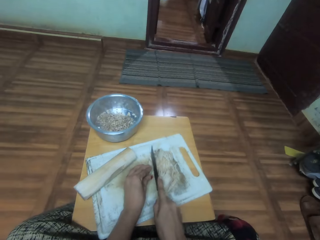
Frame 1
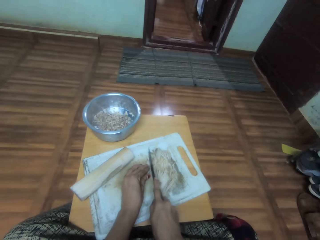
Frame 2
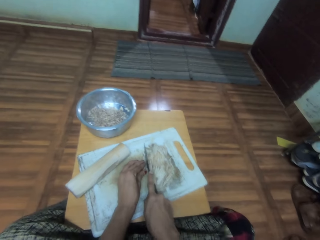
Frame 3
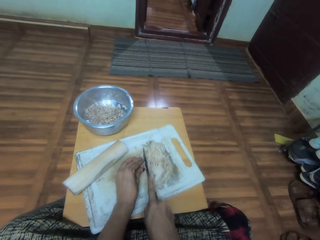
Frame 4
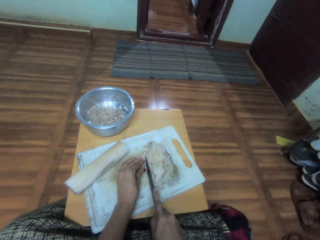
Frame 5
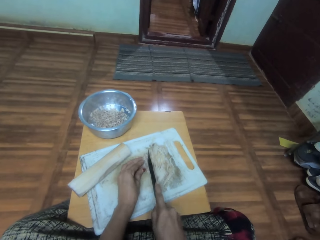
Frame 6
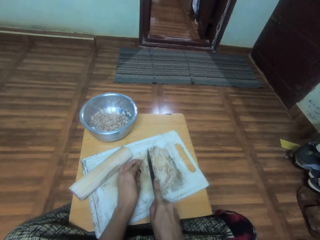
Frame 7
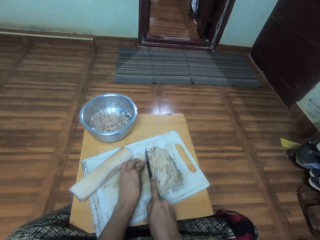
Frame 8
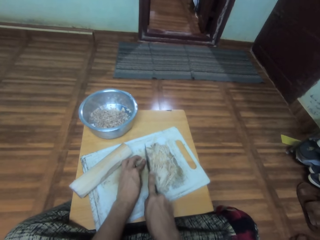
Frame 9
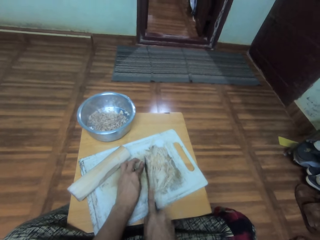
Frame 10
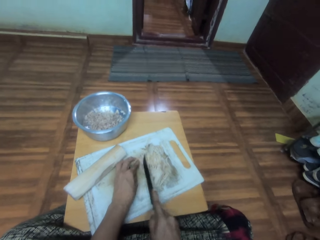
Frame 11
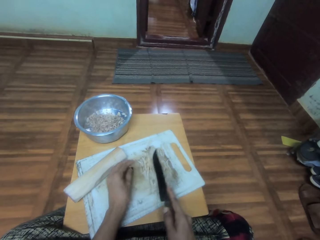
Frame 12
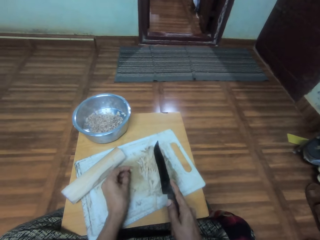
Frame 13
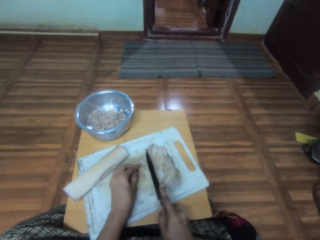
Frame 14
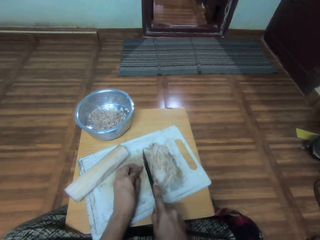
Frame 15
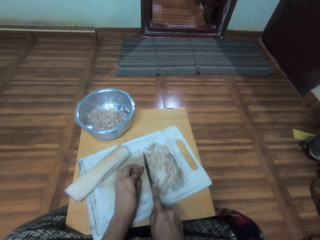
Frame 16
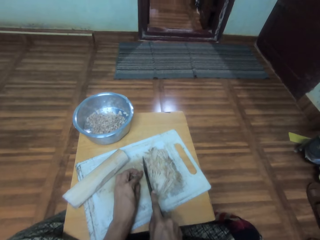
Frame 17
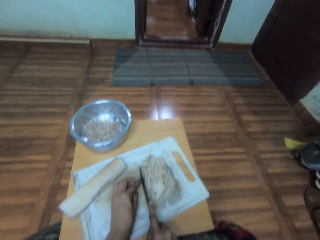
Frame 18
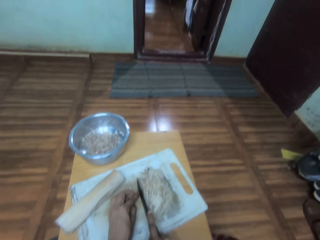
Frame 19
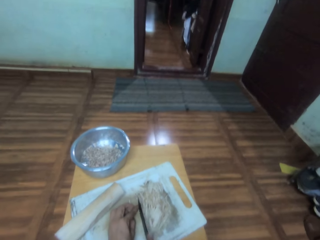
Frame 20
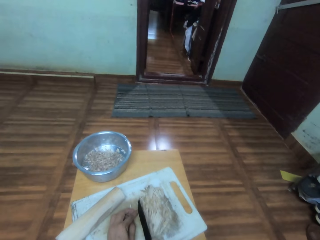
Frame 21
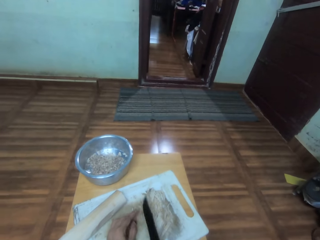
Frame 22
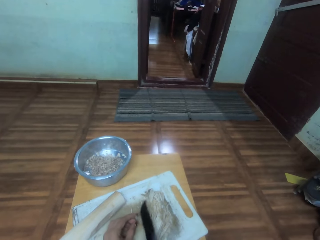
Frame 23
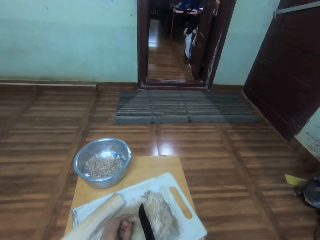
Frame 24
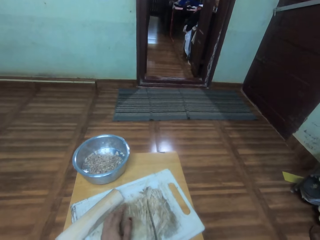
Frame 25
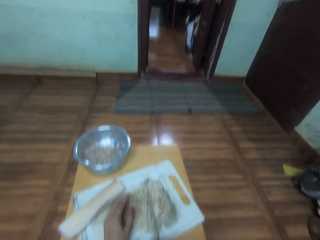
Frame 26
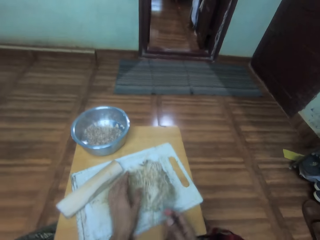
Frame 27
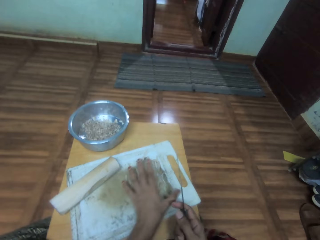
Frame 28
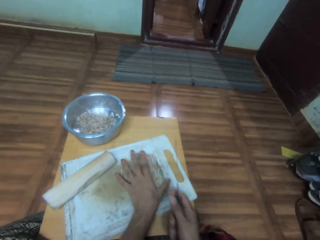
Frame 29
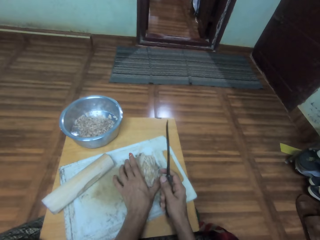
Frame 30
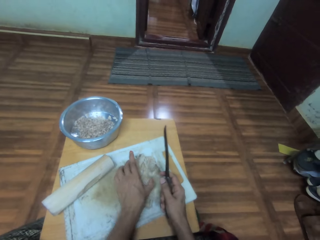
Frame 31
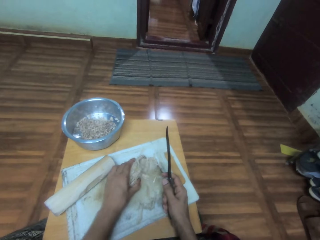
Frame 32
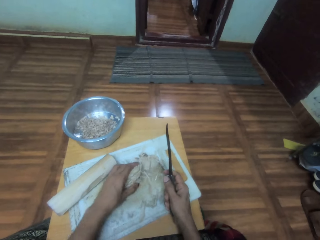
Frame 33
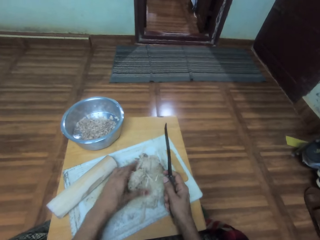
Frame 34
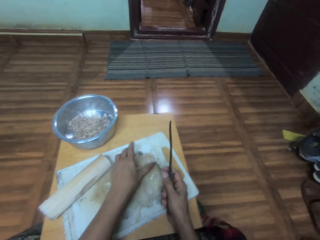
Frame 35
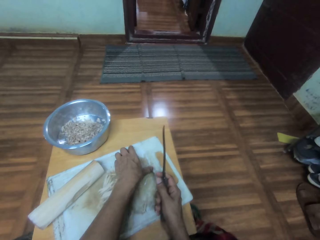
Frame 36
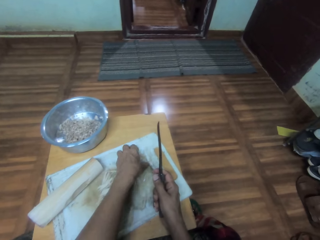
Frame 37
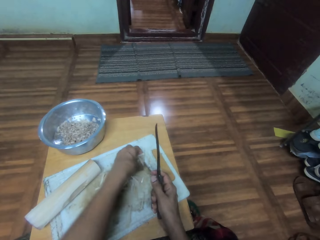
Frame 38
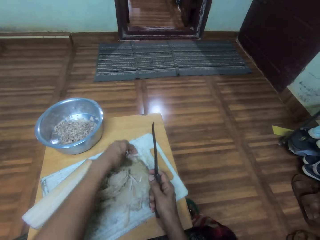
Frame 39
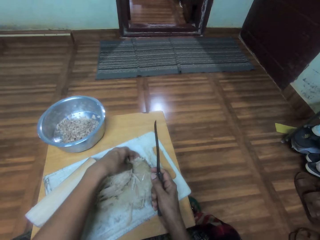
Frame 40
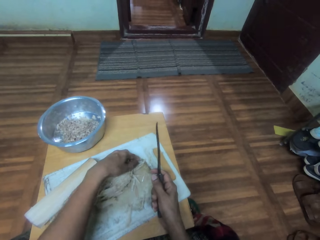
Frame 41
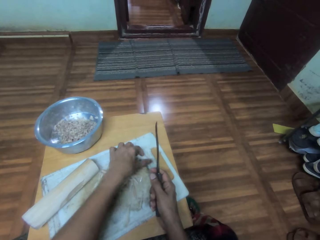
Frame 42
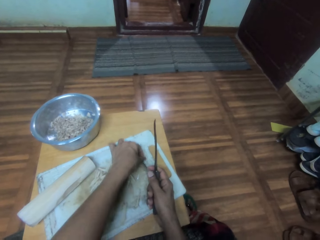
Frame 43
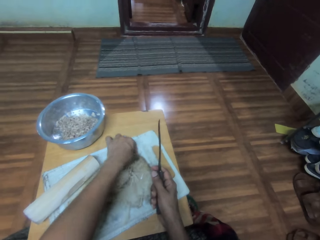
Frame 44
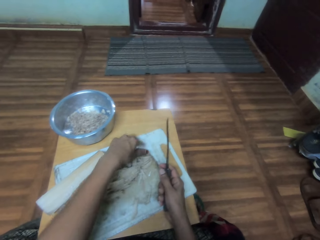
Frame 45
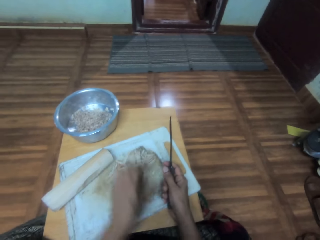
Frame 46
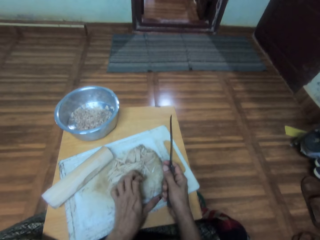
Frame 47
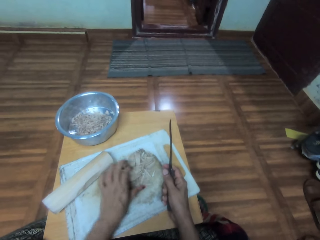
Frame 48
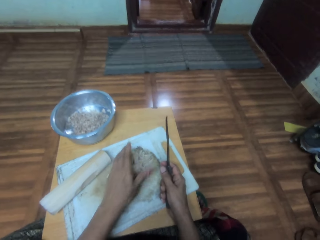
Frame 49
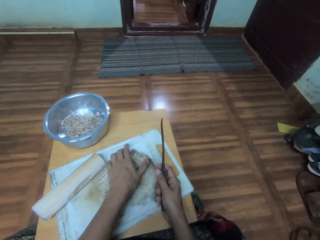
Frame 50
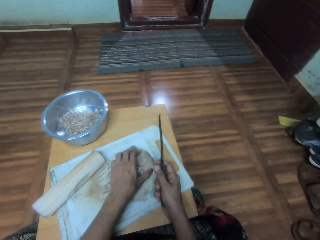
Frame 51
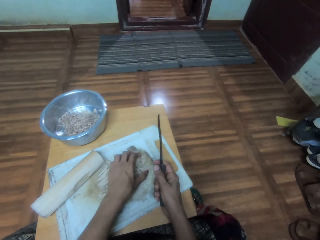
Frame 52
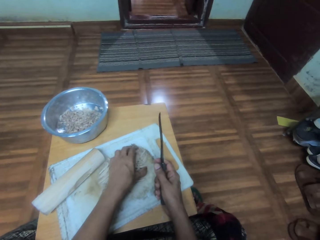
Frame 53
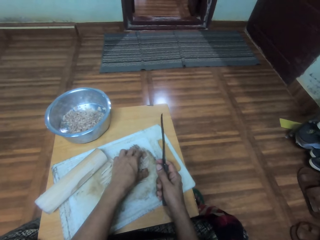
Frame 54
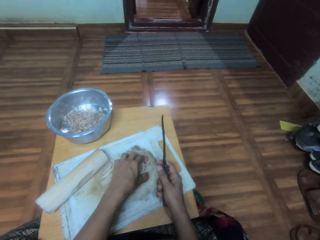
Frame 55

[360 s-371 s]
The camera wearer chops something on a chopping board. They look ahead. They hold the chopped pieces with the left hand.

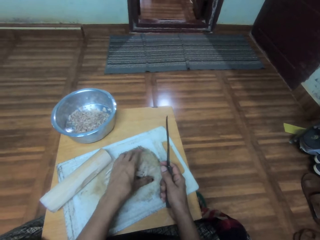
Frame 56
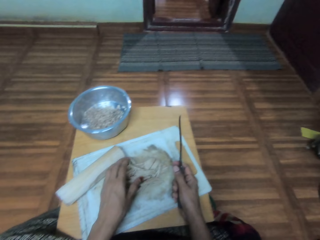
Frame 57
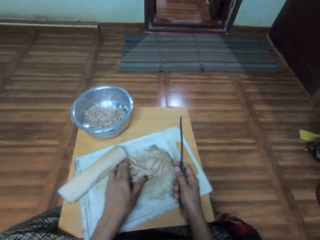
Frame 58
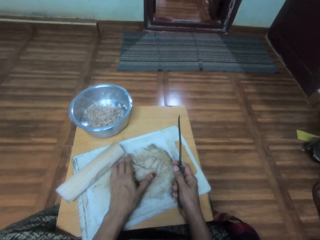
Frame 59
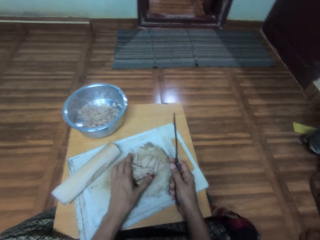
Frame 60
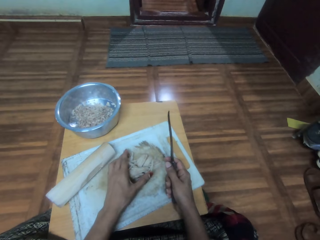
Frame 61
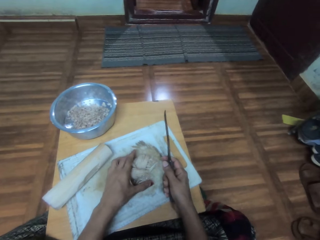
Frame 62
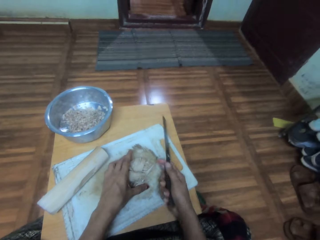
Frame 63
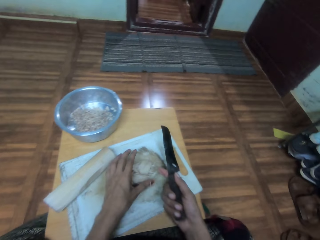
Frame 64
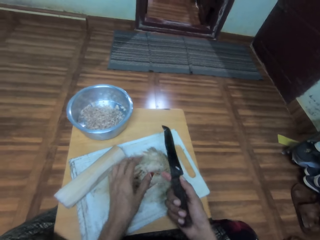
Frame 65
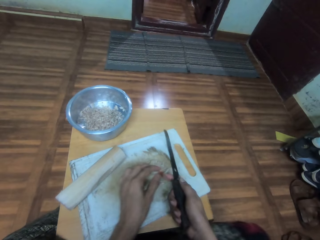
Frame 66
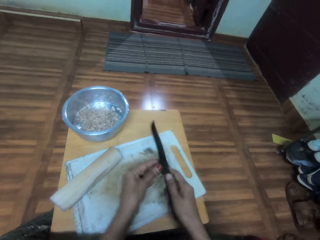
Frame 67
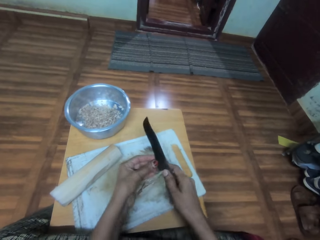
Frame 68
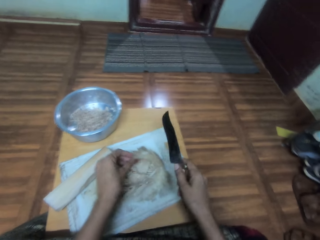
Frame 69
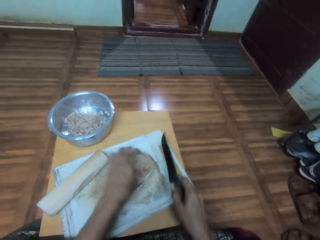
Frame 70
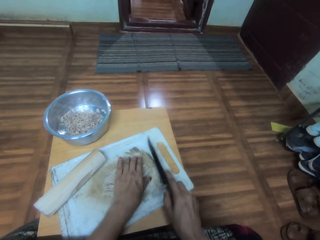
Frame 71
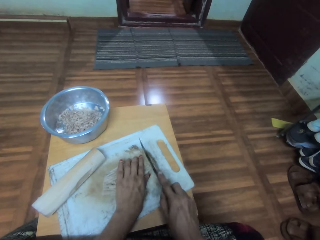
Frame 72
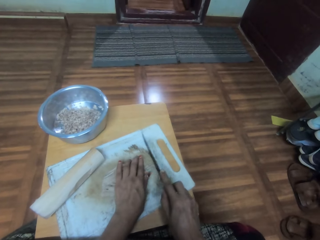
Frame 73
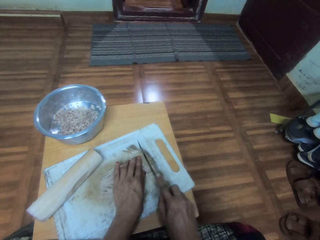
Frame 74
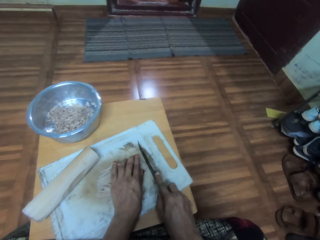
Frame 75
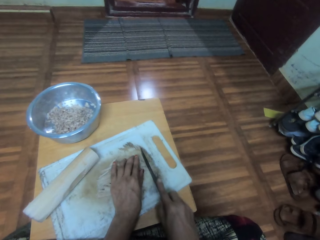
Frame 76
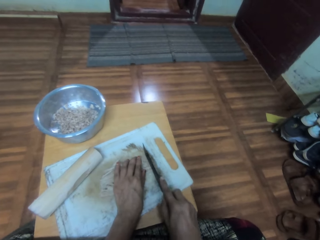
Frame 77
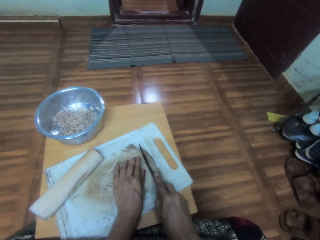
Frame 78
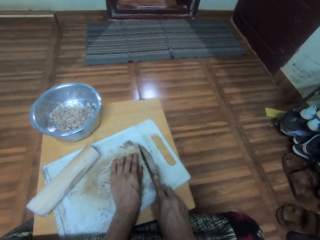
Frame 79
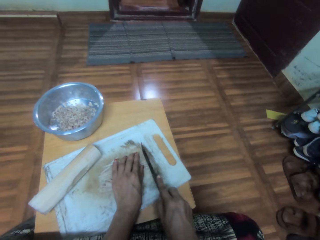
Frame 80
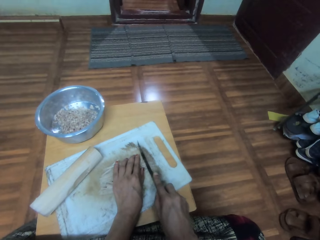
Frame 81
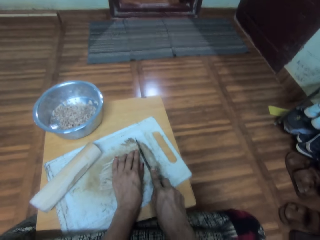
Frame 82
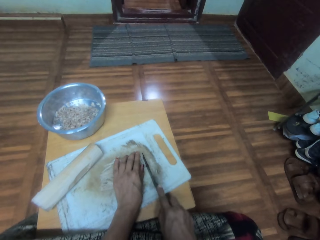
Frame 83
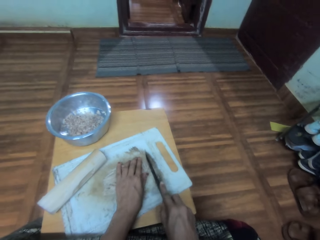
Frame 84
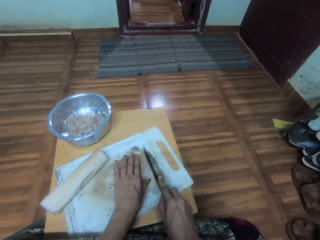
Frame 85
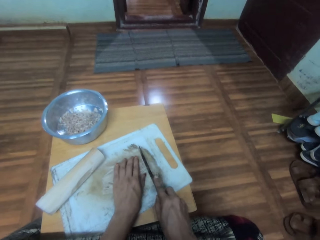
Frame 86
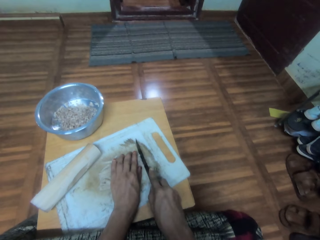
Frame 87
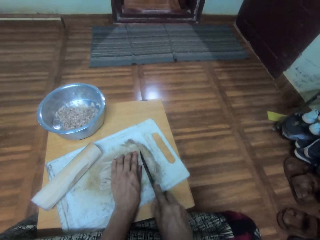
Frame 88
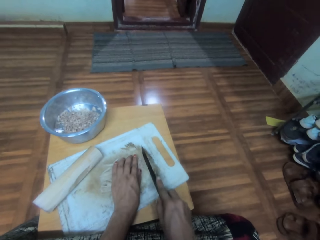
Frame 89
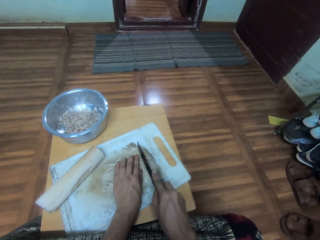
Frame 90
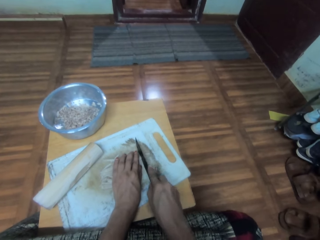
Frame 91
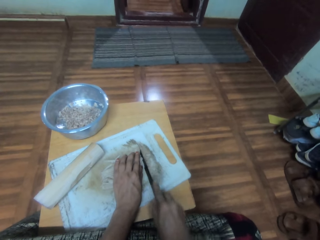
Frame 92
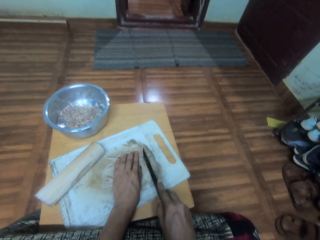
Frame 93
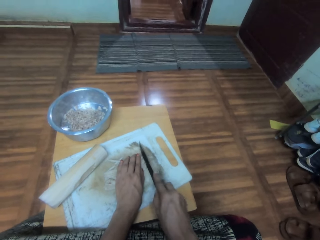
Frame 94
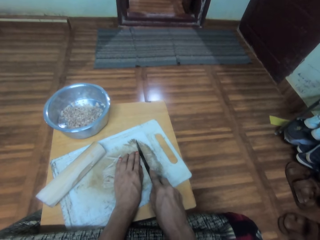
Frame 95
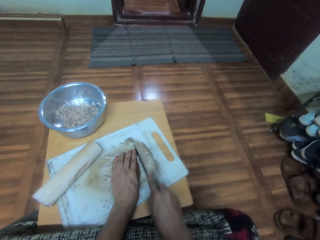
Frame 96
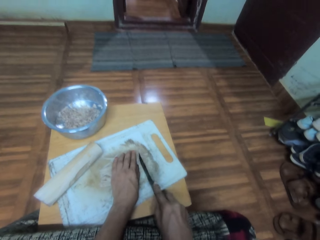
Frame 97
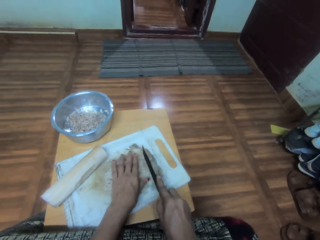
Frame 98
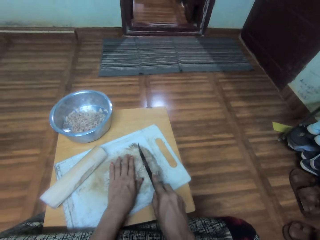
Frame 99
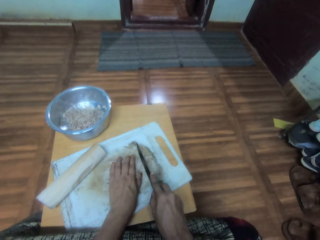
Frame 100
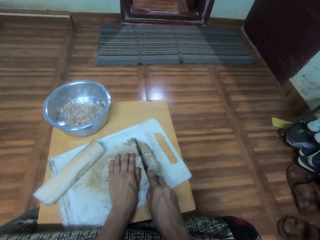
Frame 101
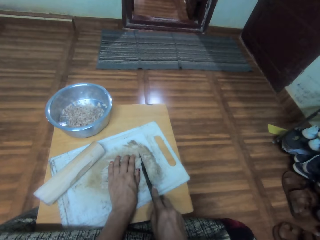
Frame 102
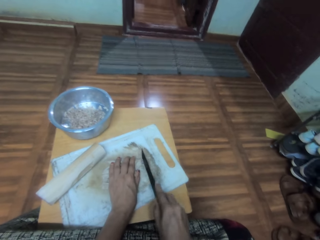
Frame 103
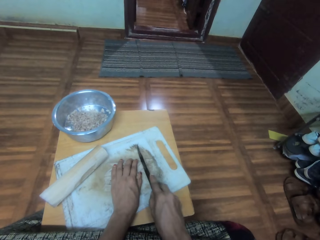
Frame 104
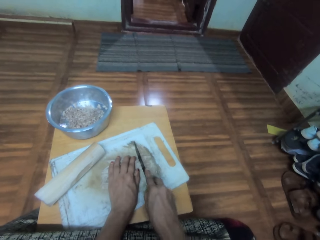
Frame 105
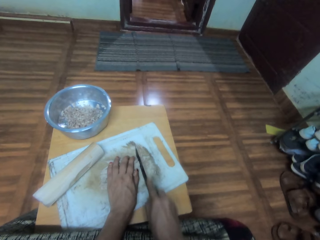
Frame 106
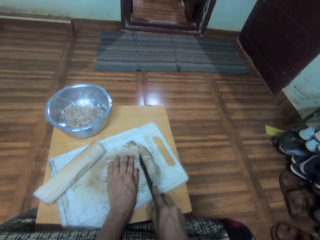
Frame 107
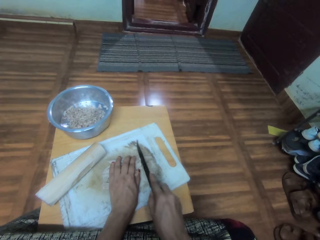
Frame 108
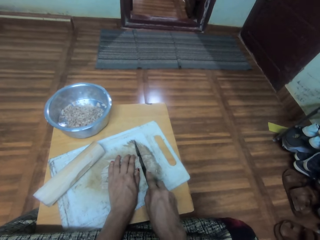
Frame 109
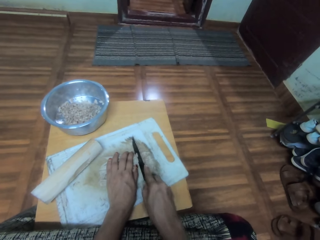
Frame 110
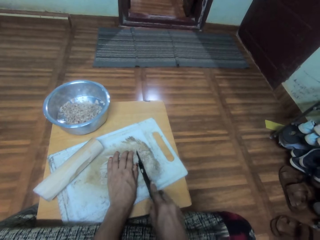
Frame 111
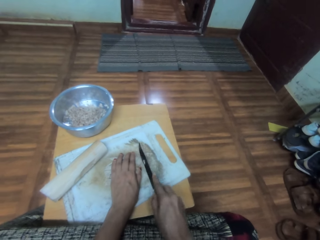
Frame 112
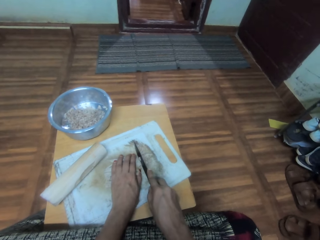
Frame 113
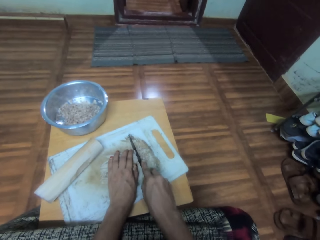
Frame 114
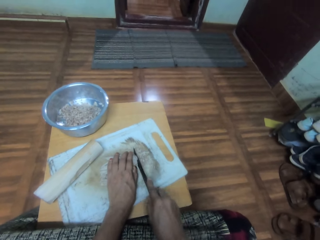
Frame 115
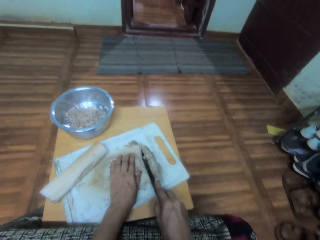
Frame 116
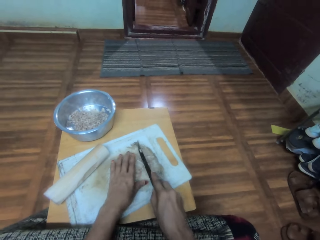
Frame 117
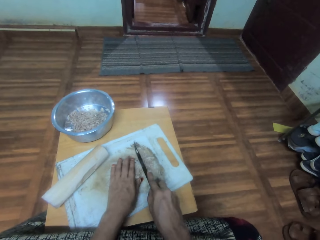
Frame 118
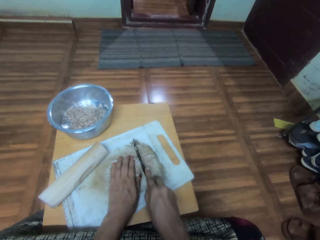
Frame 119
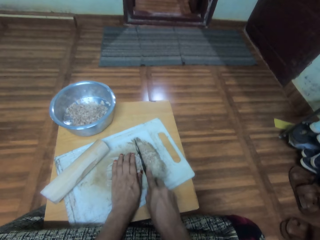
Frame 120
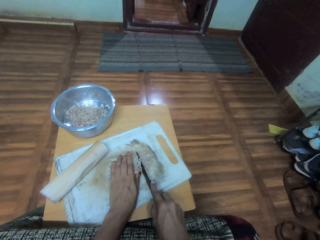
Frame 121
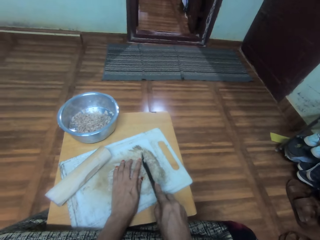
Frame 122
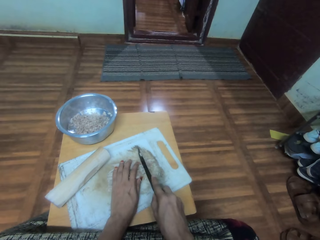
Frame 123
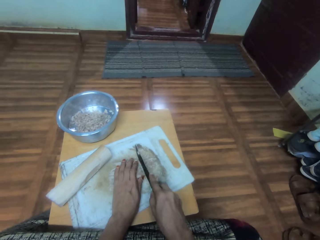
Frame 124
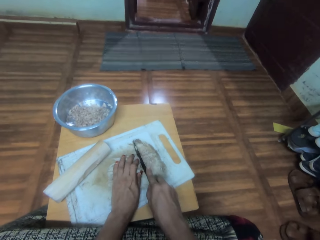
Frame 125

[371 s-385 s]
The camera wearer moves around both hands. They chop something on a chopping board.
